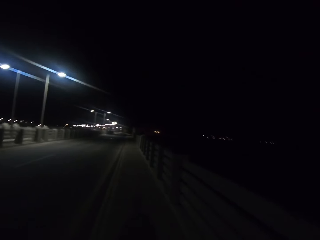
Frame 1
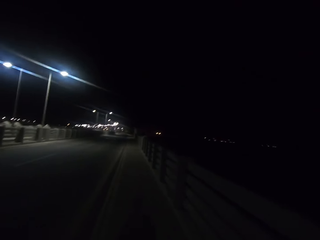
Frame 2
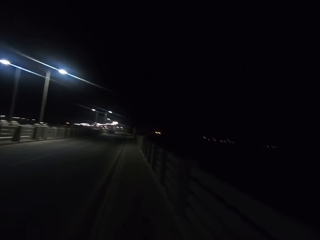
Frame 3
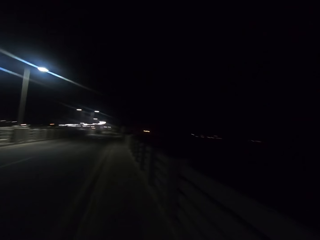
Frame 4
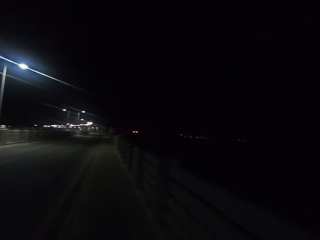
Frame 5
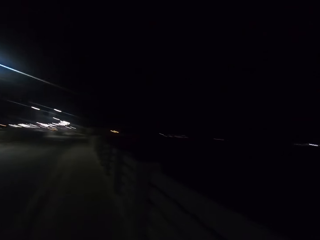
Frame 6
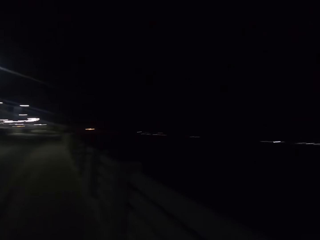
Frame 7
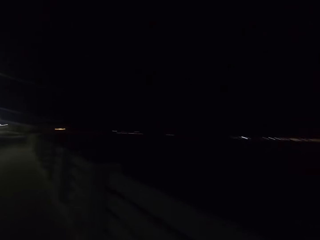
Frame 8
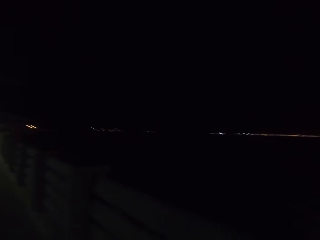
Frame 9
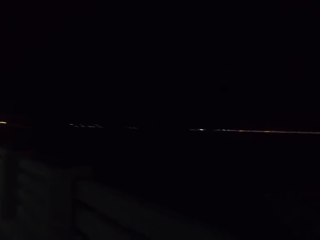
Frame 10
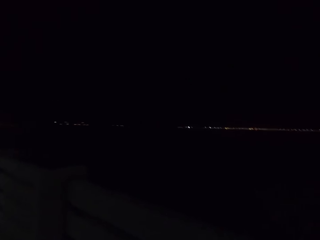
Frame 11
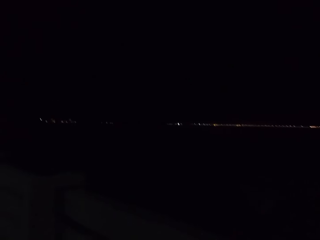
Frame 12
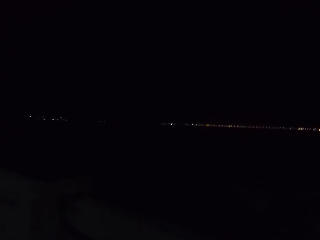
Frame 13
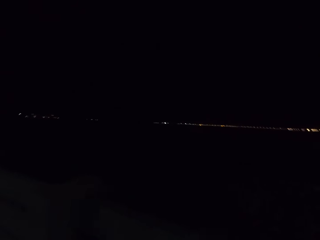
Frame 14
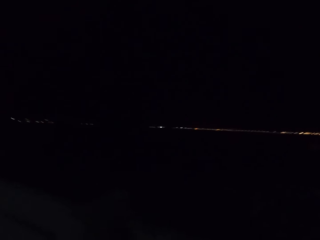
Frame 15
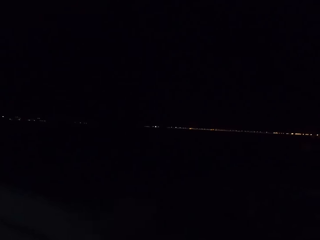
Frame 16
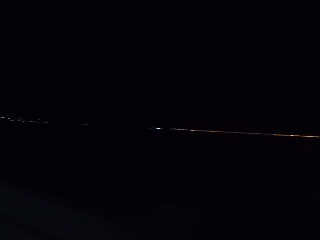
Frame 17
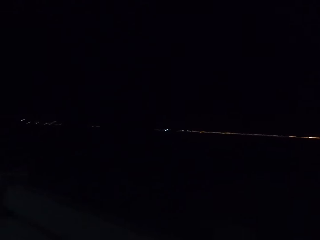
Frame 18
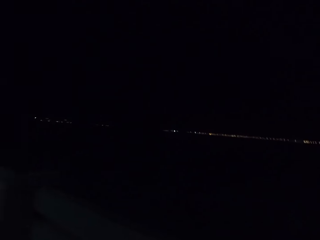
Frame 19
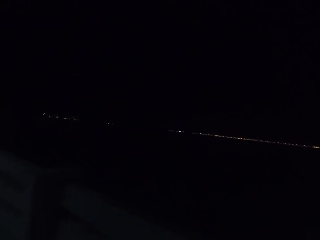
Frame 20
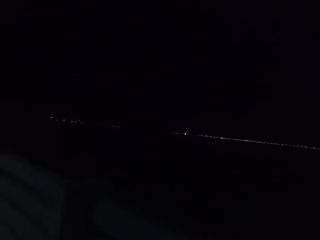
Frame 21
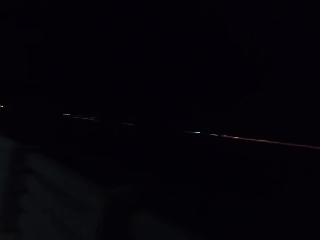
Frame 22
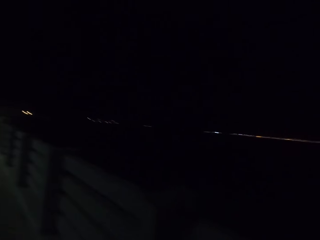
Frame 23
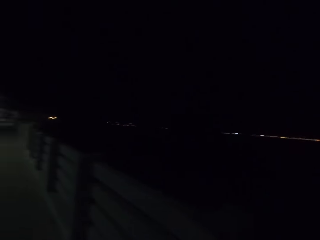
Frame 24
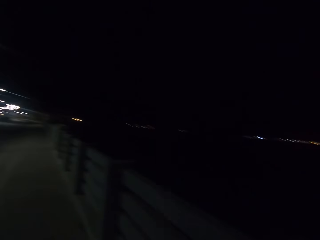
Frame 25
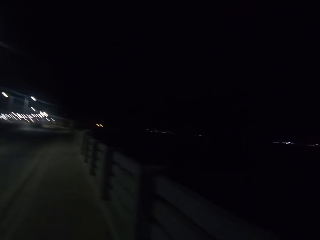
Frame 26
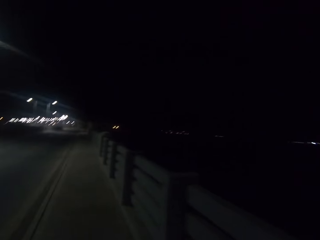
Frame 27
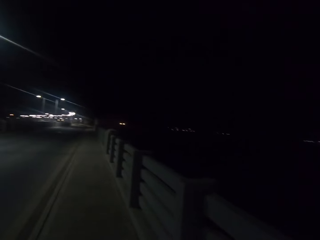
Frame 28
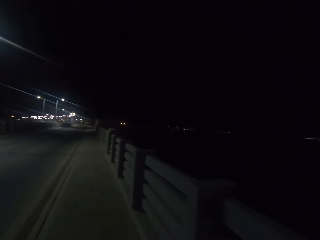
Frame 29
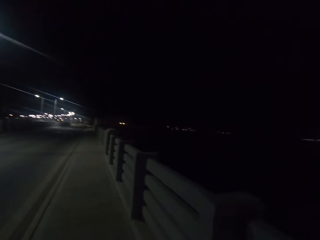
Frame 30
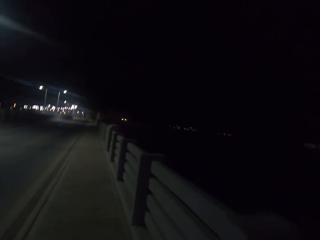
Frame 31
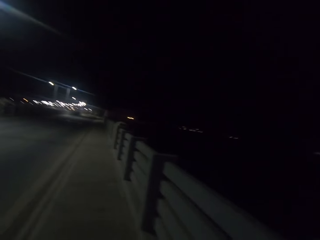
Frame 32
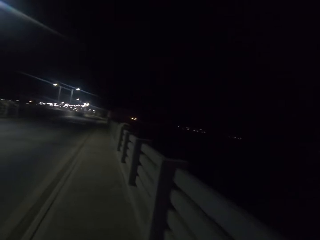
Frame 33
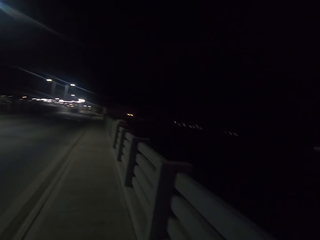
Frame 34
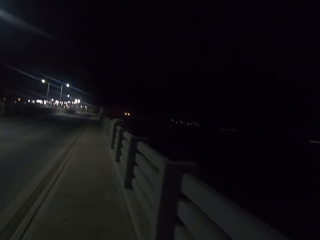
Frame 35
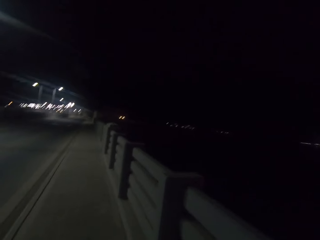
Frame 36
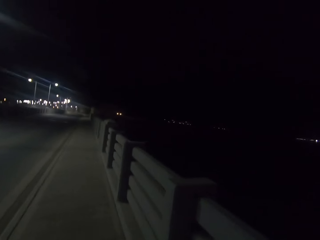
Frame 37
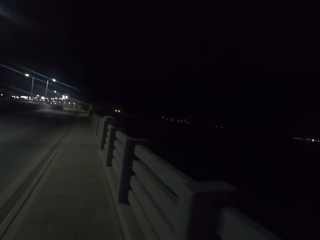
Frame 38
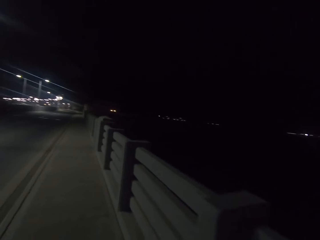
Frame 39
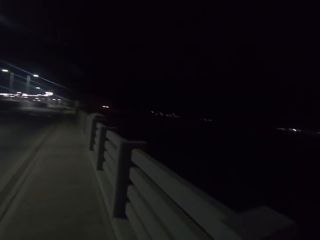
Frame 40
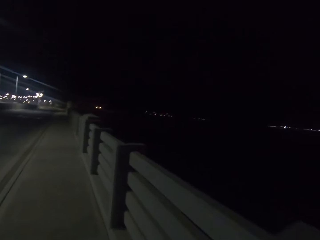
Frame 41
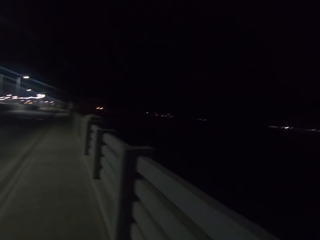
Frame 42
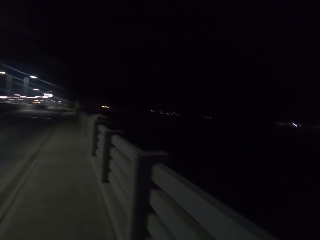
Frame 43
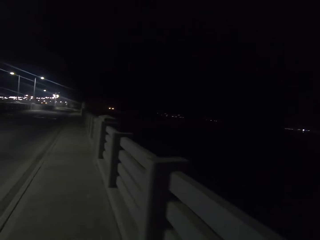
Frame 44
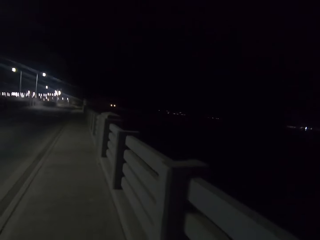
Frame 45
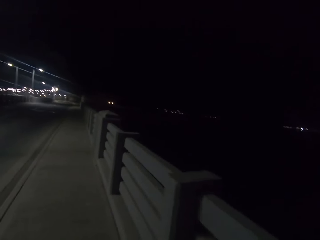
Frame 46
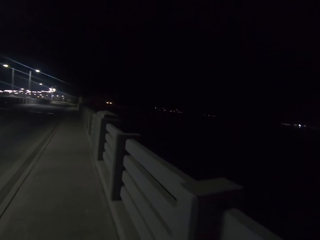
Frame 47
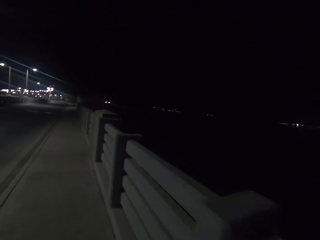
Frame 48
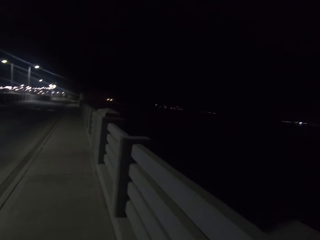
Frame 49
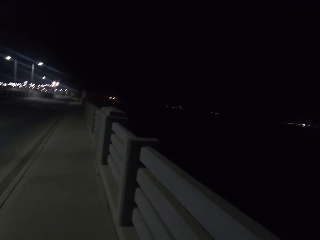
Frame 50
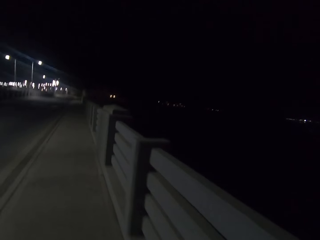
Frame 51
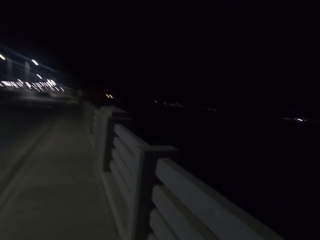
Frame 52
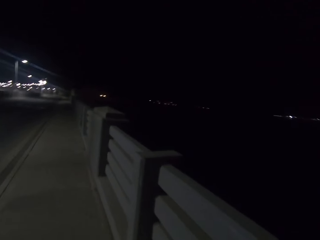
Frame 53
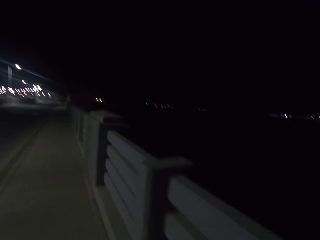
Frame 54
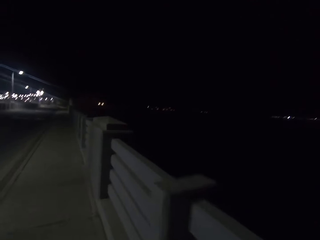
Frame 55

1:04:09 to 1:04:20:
The camera wearer looks around the road. They walk along the road.

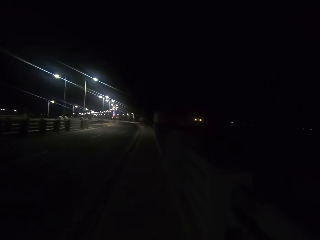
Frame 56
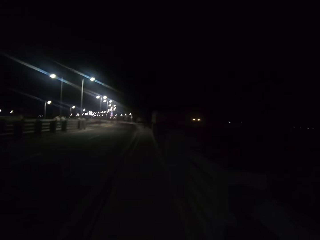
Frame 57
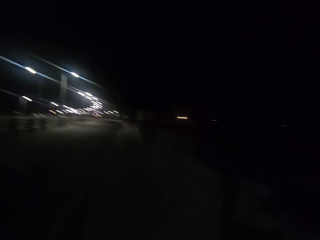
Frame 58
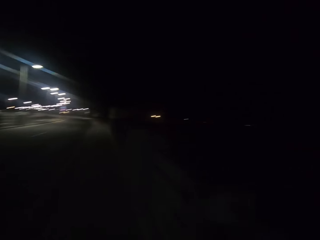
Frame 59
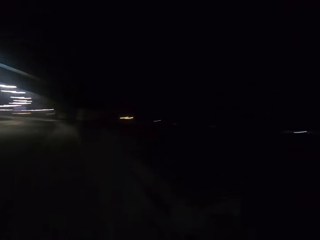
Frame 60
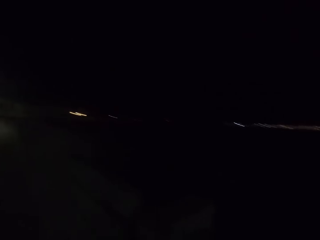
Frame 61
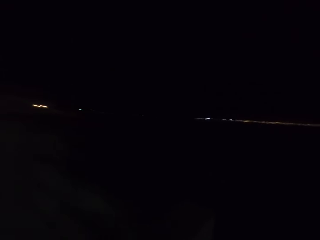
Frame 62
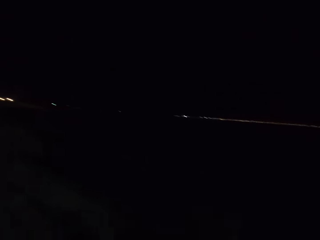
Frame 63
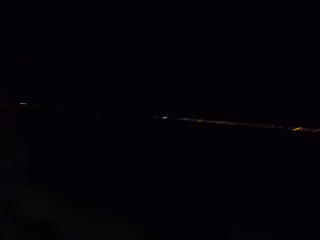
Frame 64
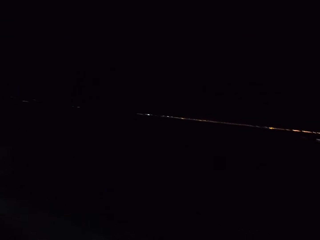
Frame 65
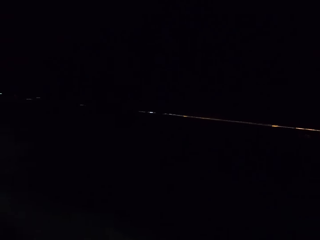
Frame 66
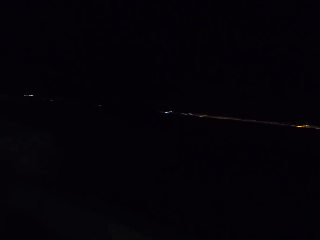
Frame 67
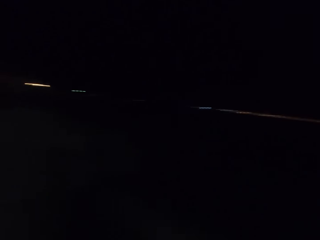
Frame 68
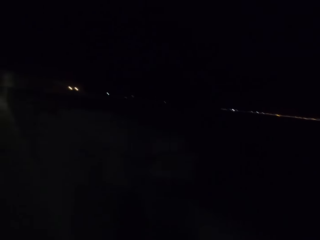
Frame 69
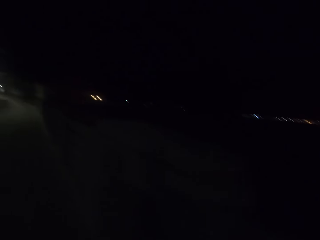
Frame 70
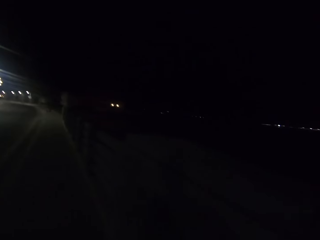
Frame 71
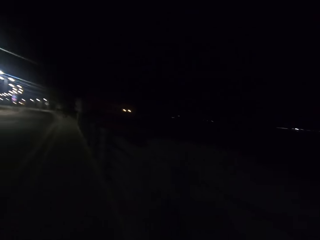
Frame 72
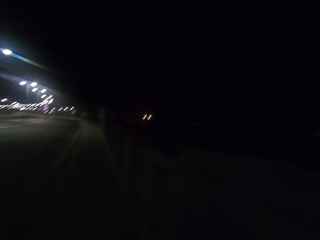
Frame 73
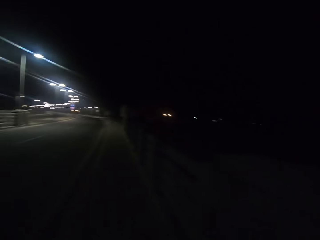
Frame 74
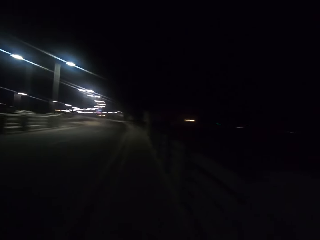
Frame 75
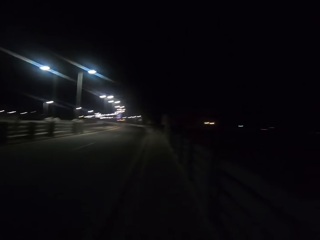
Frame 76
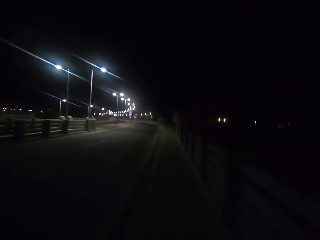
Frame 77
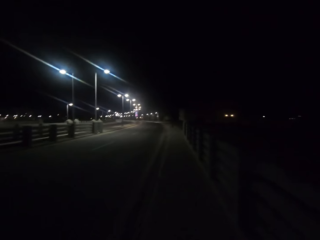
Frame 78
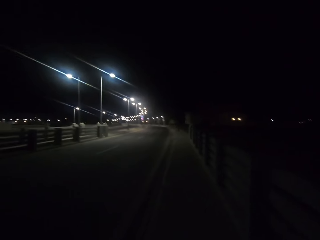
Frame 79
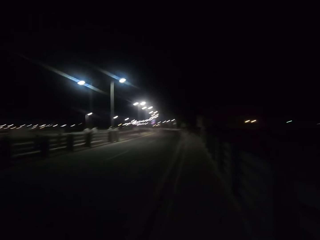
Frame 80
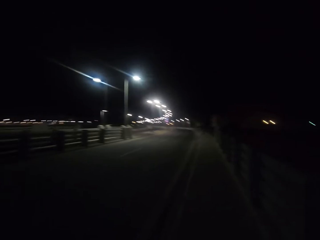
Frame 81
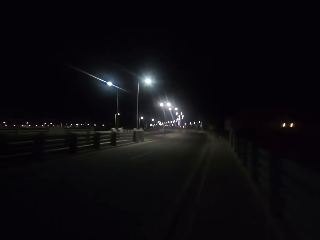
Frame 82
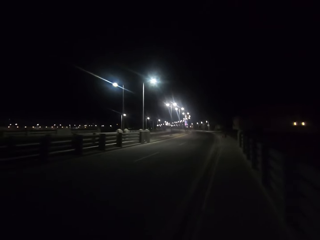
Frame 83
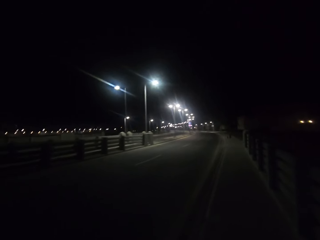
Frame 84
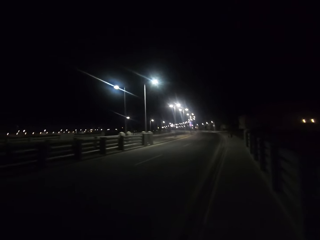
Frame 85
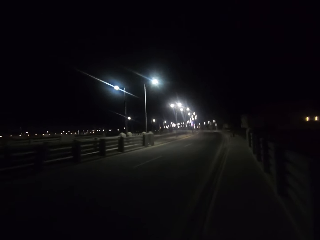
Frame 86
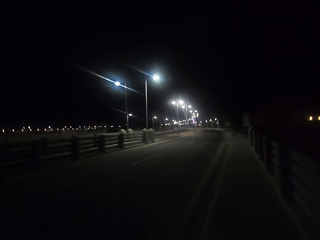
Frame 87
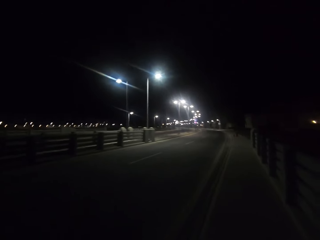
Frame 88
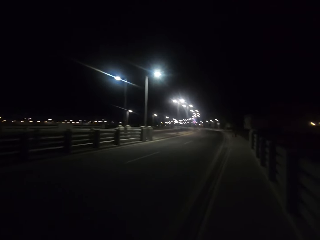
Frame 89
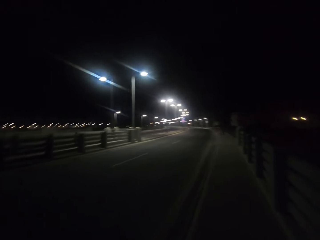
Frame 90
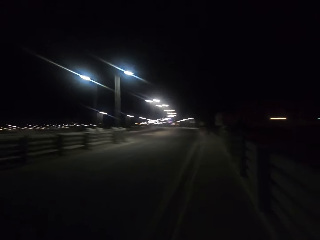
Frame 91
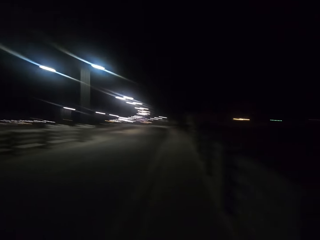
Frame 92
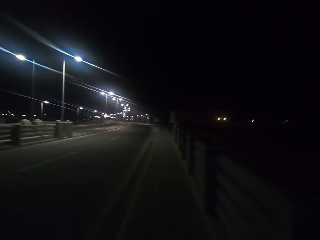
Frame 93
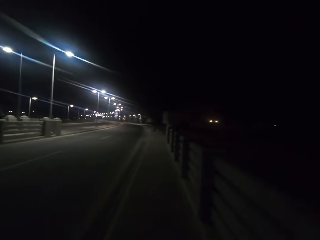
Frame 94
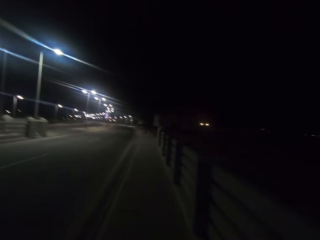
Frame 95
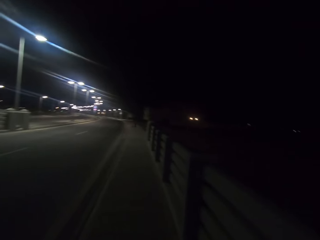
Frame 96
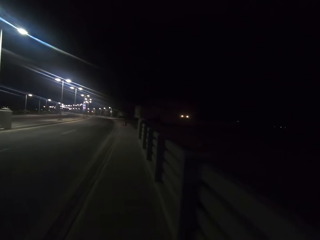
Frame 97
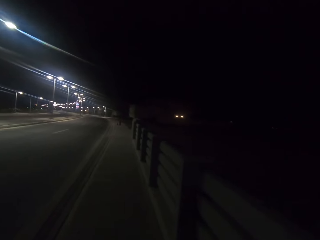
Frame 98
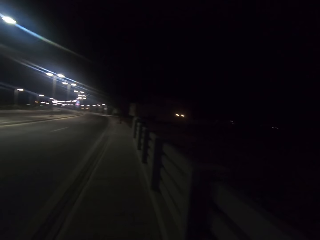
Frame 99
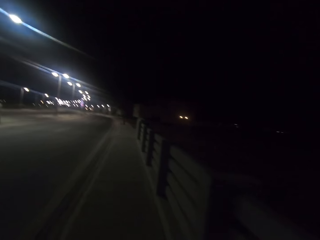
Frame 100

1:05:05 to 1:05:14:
The camera wearer looks around the road. They walk along the road.

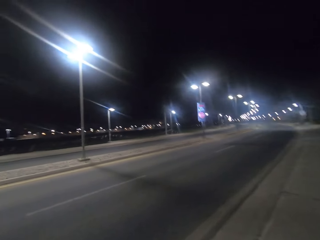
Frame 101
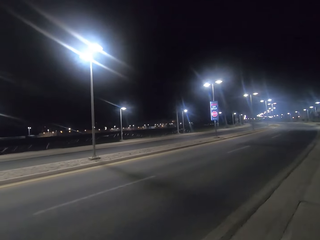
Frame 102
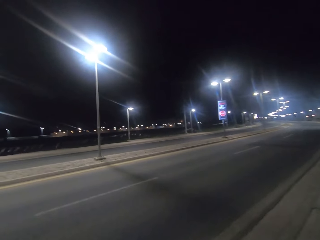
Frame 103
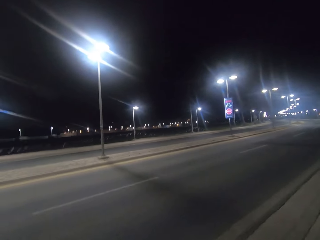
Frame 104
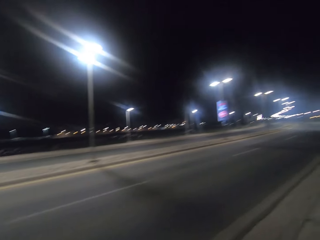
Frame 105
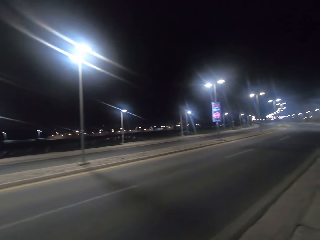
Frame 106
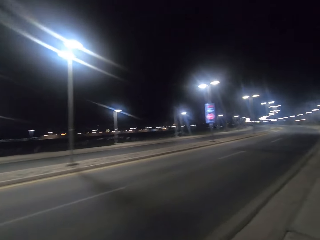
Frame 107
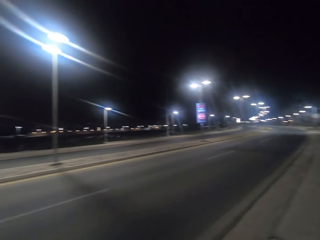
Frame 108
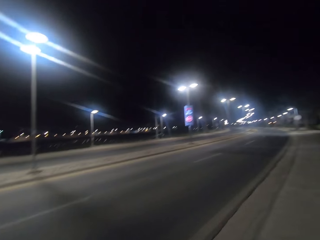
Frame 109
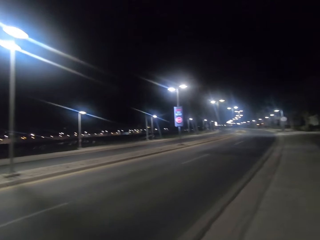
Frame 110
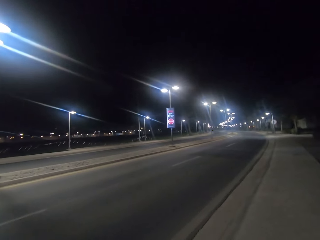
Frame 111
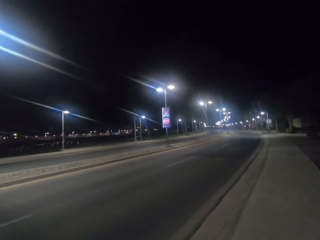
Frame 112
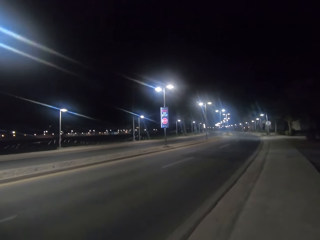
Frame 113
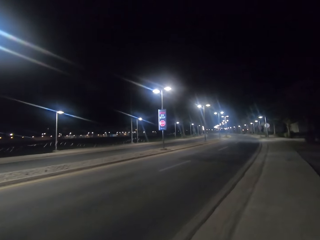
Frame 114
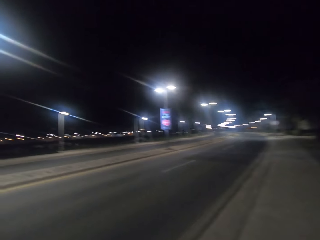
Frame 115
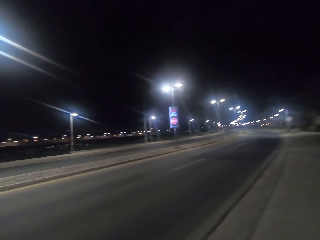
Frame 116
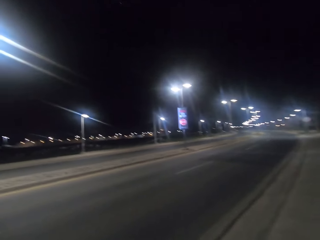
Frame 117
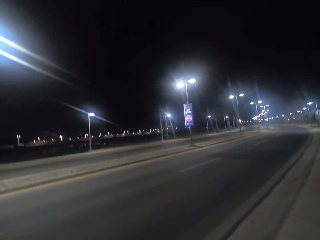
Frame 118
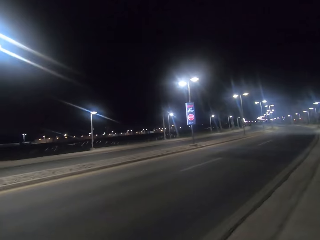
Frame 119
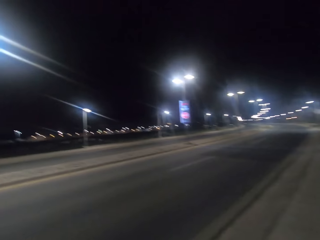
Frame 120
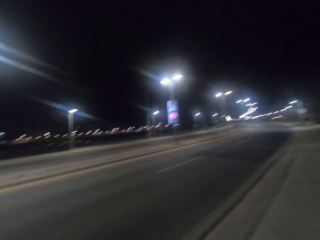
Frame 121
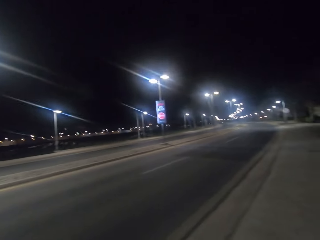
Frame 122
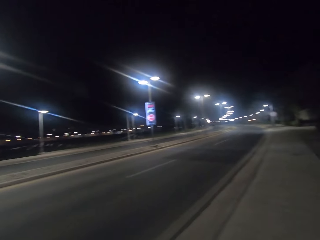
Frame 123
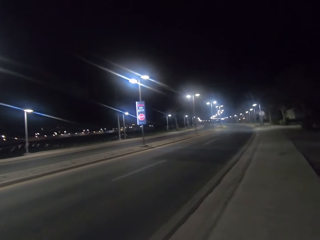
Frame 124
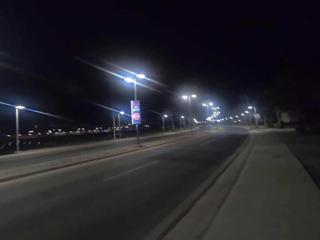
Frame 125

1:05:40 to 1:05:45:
The camera wearer looks around the compound. They walk along the road.
